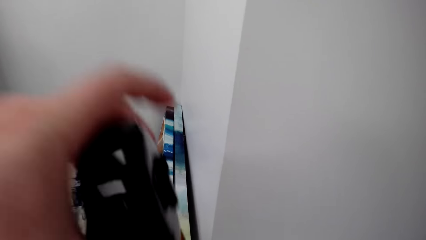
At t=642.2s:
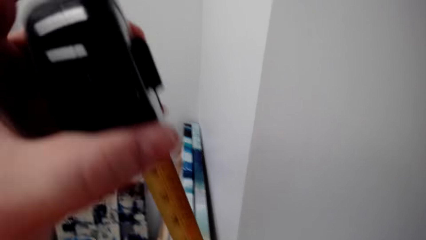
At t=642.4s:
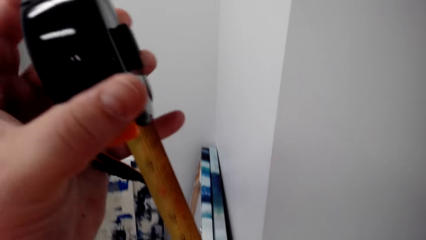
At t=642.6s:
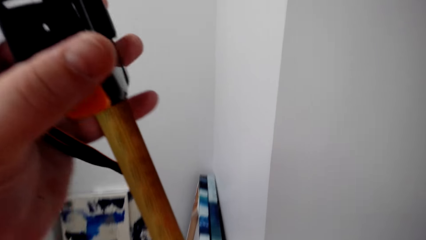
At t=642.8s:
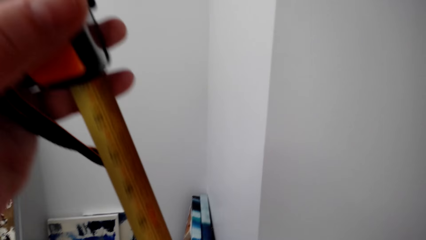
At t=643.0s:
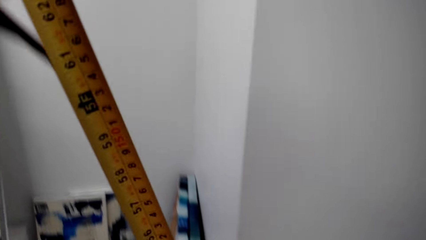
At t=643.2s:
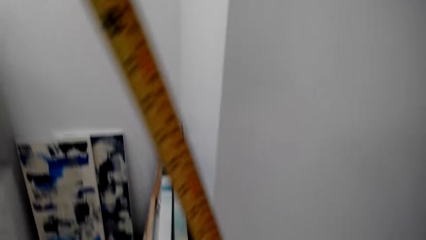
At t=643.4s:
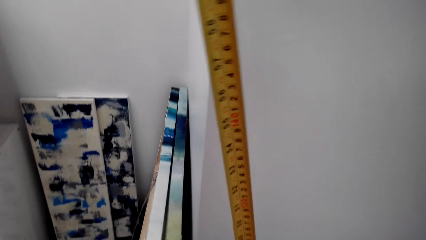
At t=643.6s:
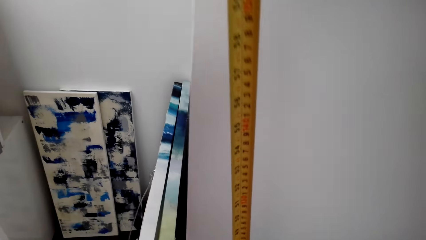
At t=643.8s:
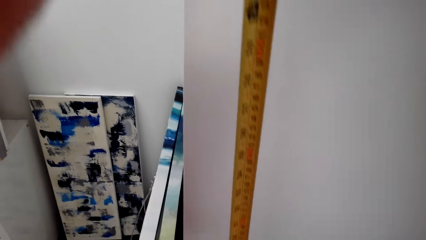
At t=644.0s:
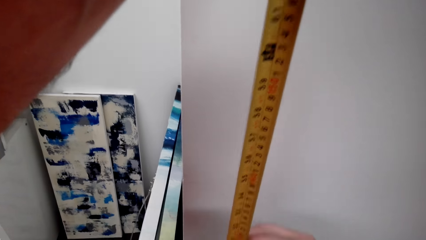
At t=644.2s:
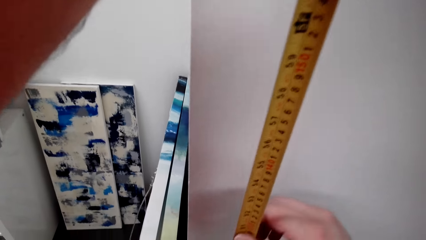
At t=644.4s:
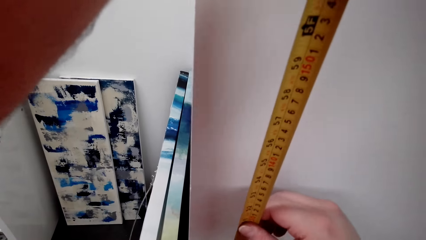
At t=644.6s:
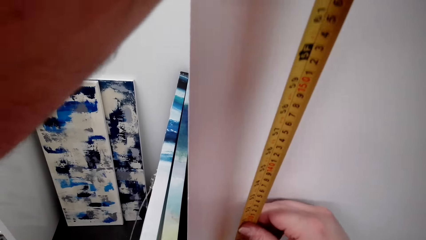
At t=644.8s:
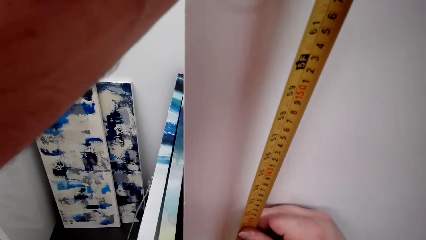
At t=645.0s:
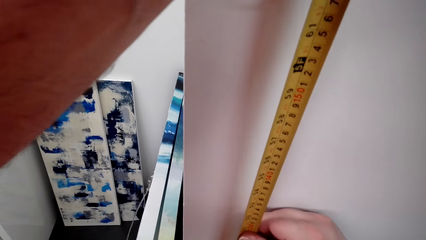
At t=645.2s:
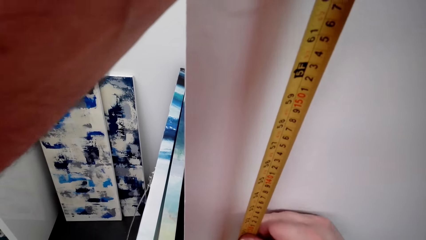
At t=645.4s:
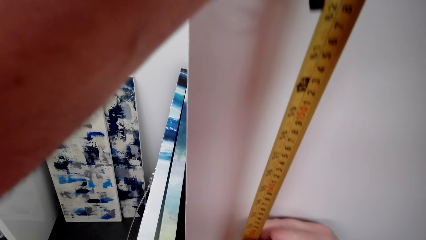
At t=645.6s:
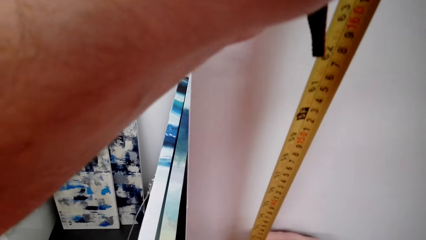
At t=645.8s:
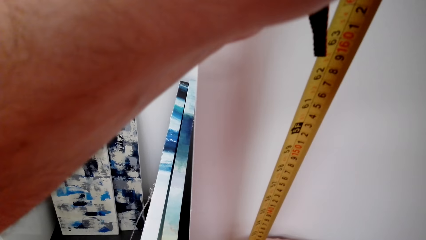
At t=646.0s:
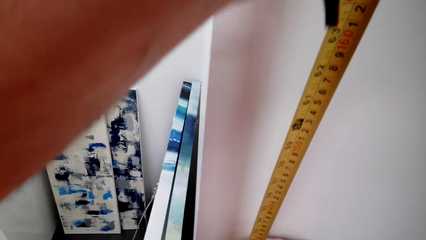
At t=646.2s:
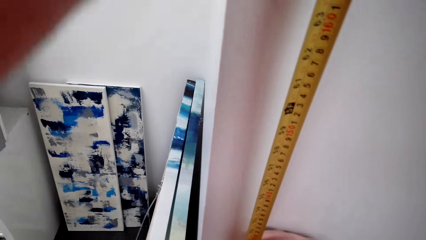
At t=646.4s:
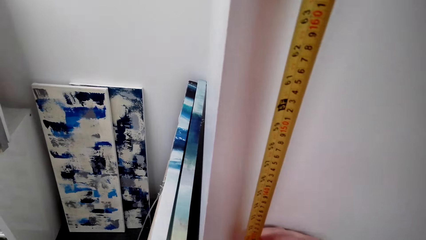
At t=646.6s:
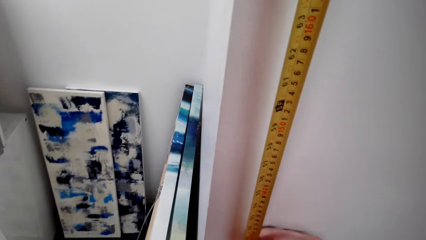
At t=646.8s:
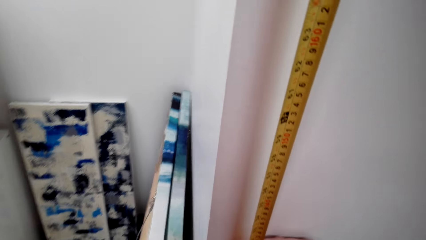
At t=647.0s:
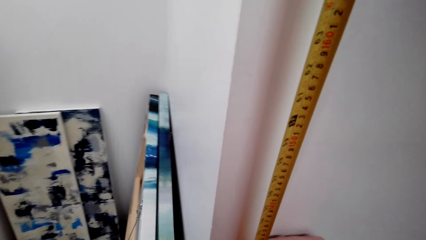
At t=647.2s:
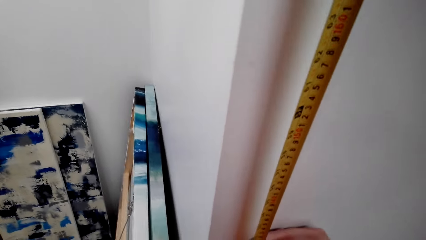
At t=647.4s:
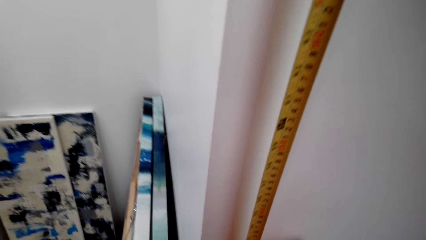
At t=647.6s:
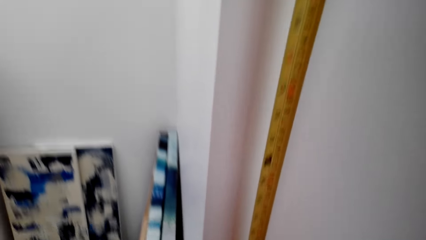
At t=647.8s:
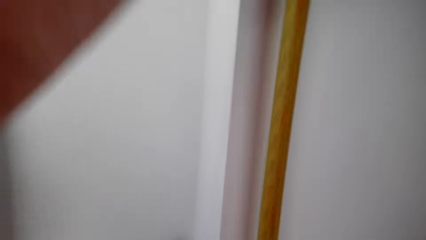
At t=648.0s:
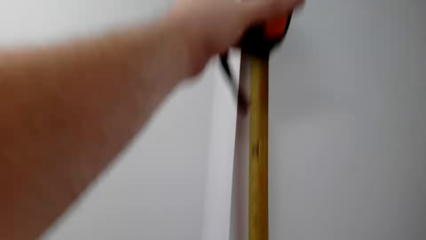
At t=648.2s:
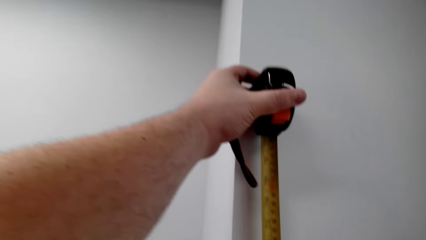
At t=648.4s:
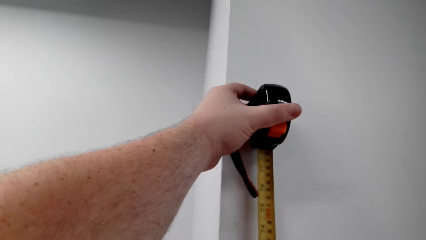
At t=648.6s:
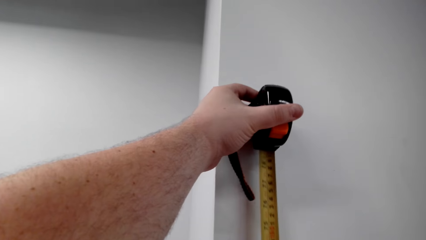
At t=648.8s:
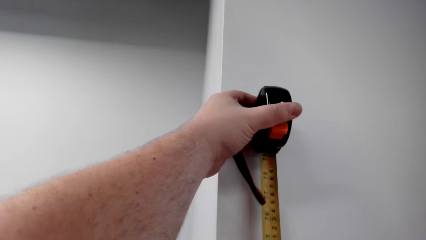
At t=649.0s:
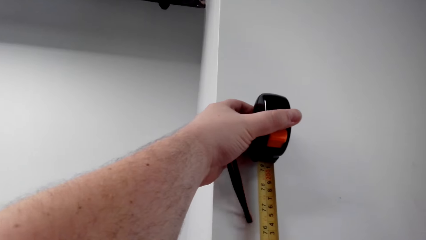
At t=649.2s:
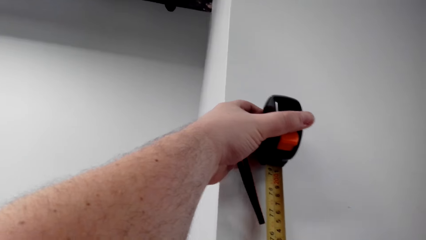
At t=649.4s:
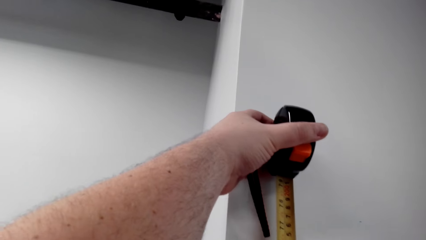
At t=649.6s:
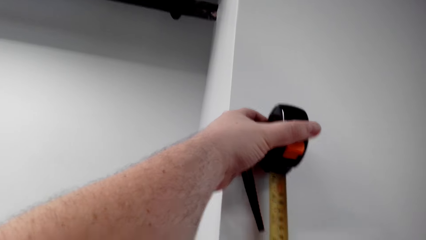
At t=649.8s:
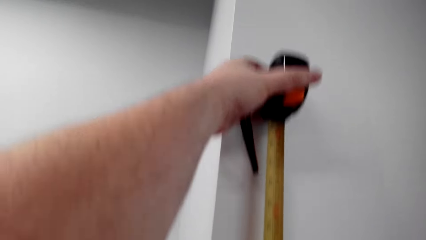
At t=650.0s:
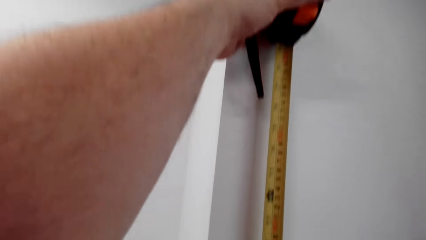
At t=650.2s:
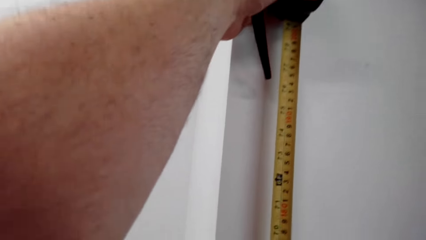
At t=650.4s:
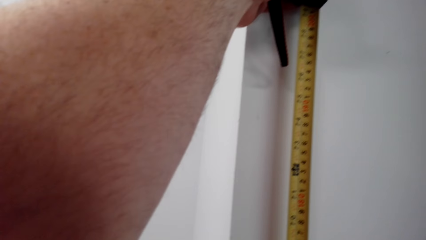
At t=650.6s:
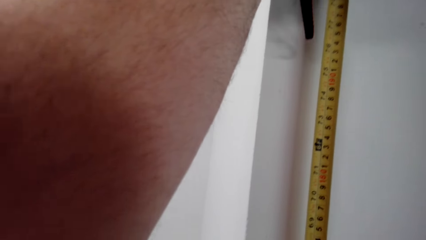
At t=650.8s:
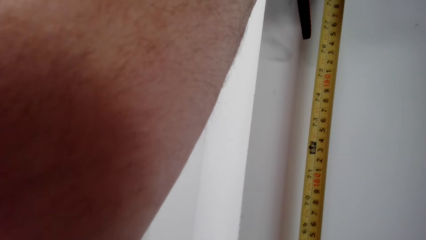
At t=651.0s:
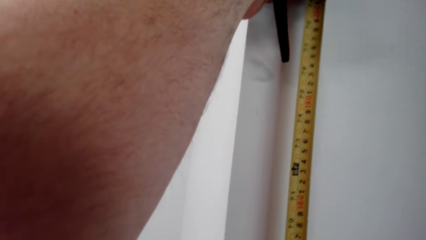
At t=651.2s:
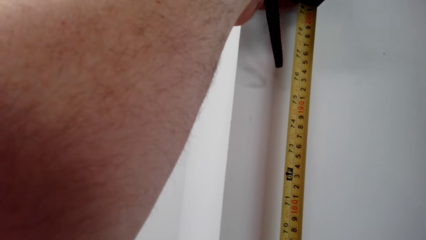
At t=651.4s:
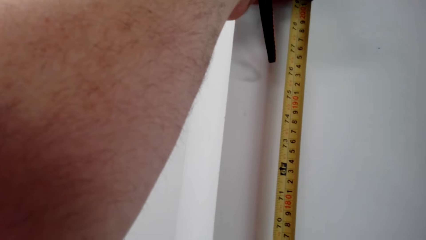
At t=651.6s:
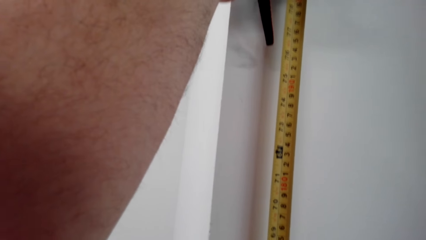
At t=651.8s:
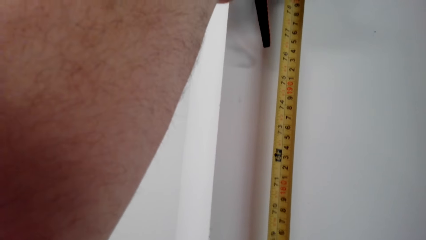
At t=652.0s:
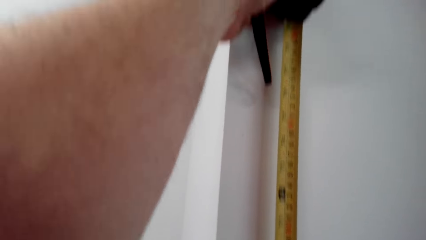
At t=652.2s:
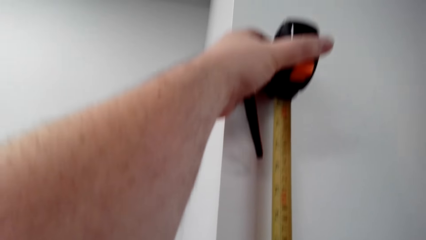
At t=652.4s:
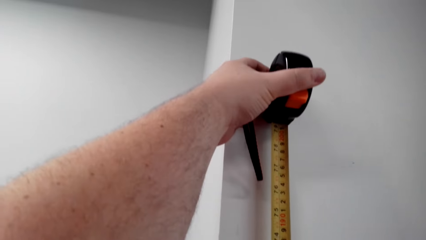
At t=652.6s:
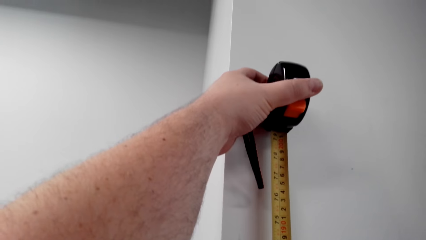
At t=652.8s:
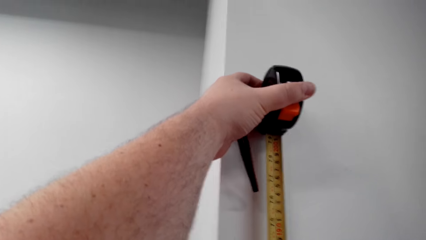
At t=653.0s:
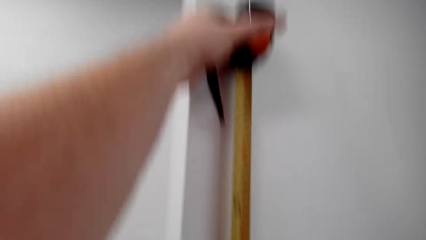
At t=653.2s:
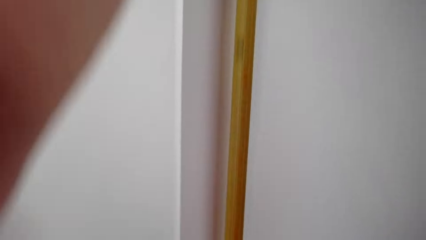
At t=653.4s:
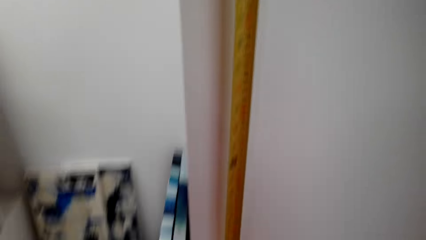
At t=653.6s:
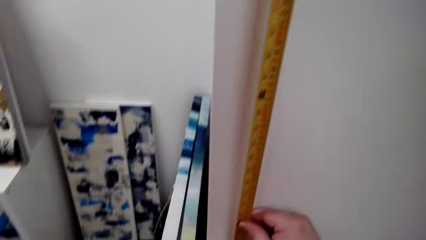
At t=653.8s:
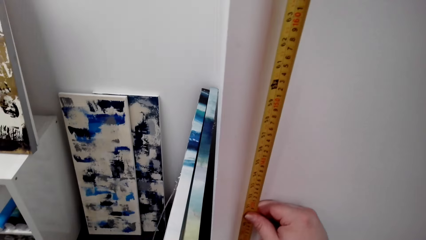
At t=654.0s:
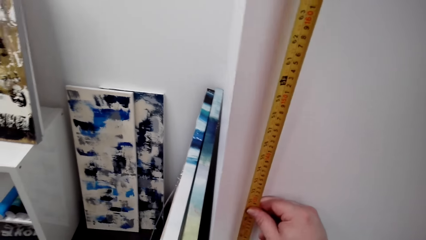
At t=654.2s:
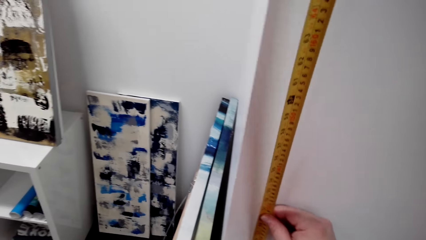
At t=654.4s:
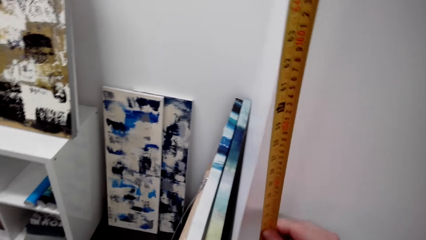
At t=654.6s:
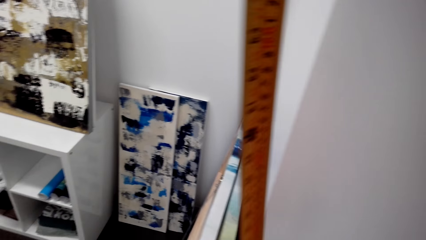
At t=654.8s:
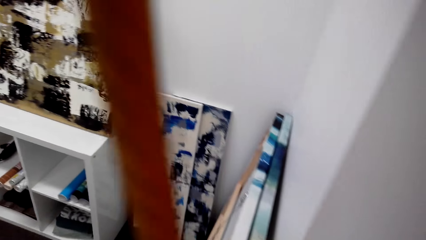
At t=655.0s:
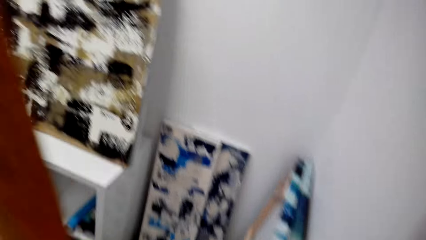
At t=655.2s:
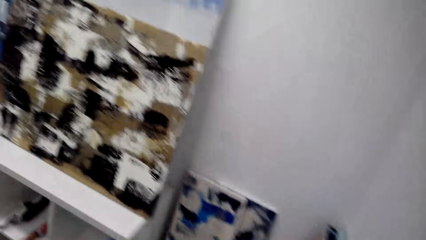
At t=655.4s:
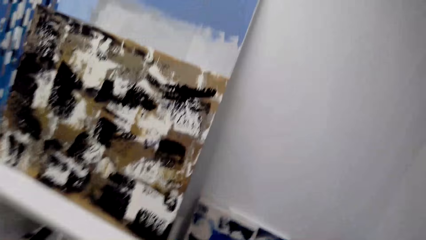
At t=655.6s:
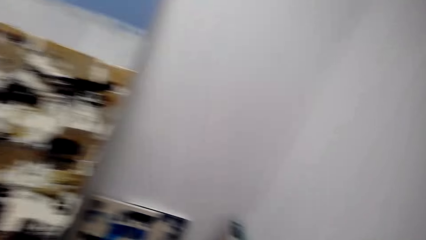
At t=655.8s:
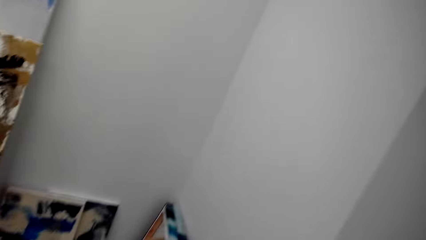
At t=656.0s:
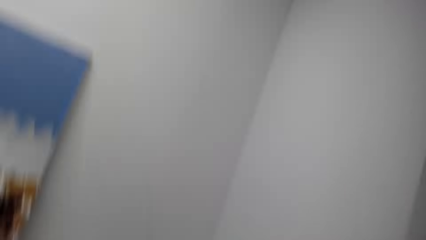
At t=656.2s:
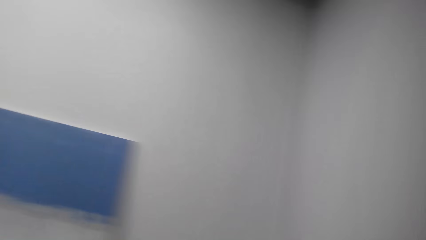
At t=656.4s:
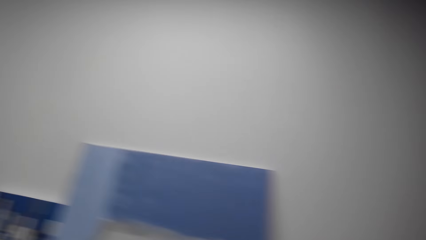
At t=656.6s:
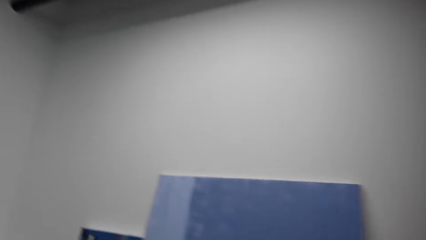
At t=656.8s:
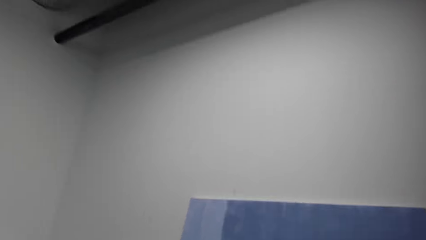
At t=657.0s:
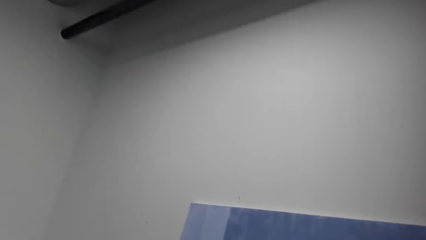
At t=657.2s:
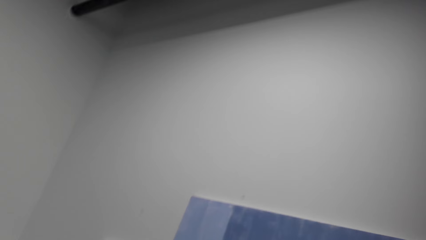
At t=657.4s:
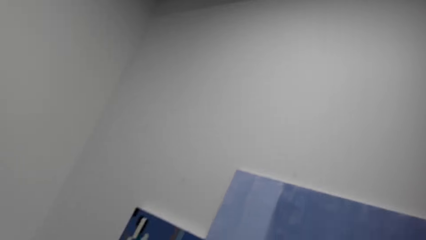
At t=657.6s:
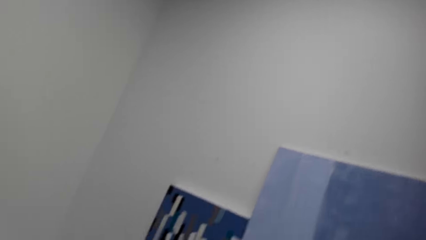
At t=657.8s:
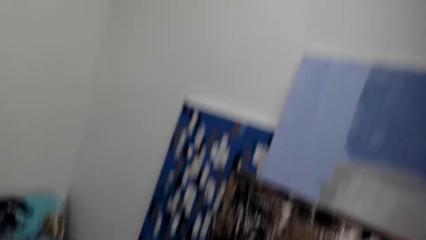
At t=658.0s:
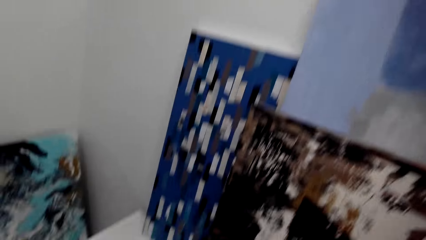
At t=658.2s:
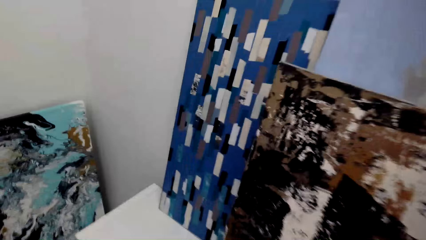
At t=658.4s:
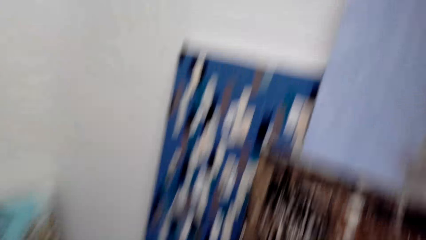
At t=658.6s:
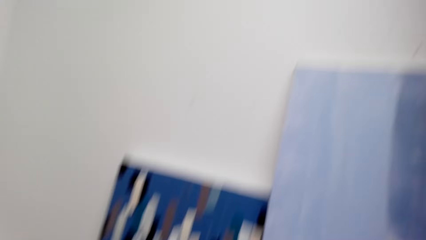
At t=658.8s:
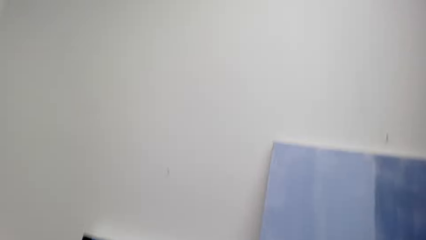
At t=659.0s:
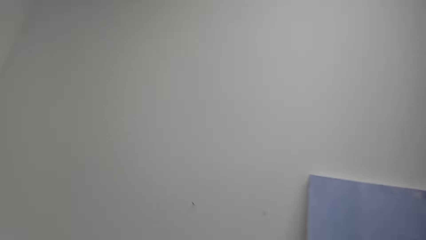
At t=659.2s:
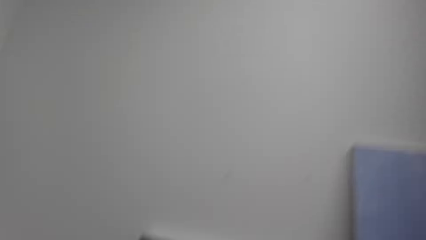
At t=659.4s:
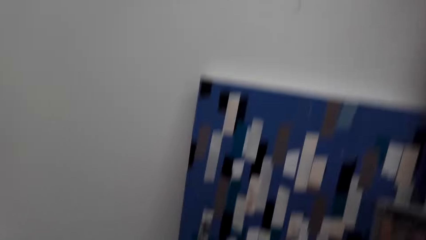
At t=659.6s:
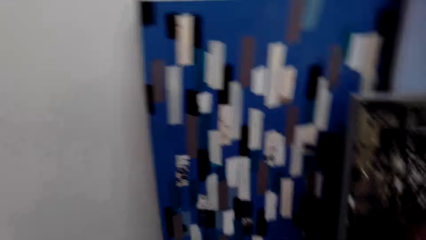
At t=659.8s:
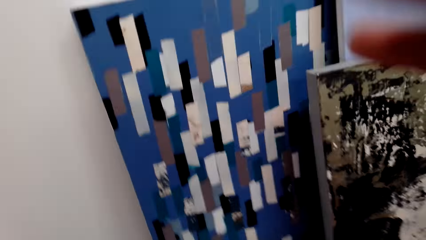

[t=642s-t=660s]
The camera wearer measures the house using a tape measure. They pull the tape measure. They measure on the wall. They look around. They put the tape measure together. They walk around.
